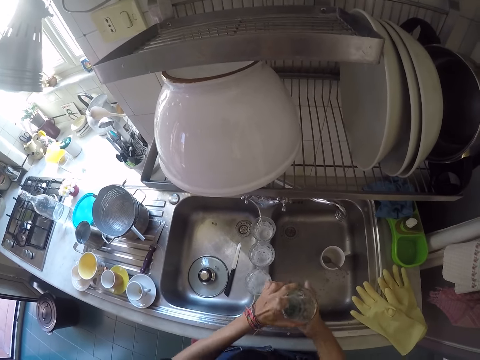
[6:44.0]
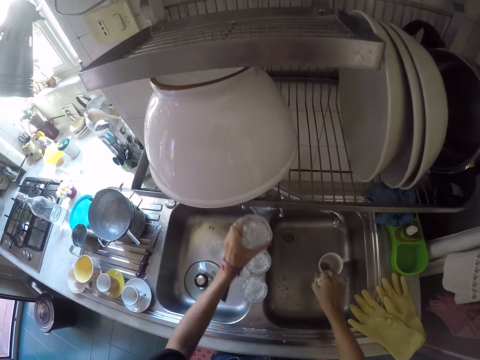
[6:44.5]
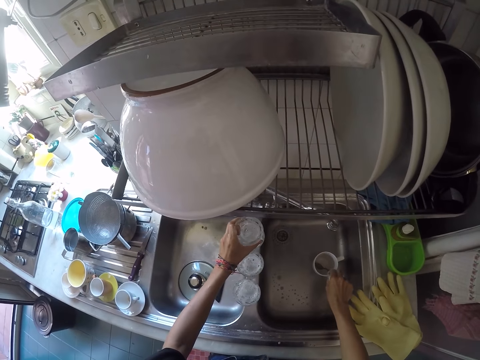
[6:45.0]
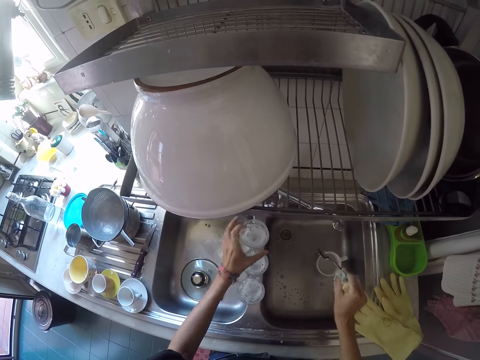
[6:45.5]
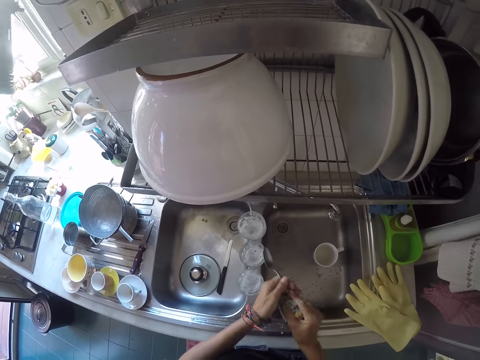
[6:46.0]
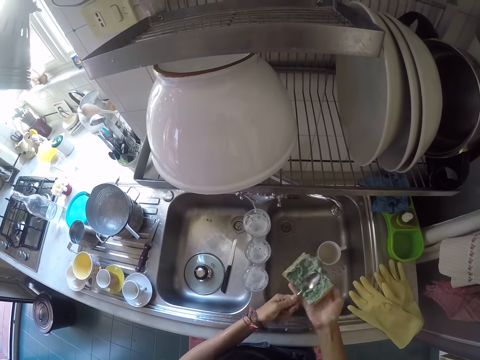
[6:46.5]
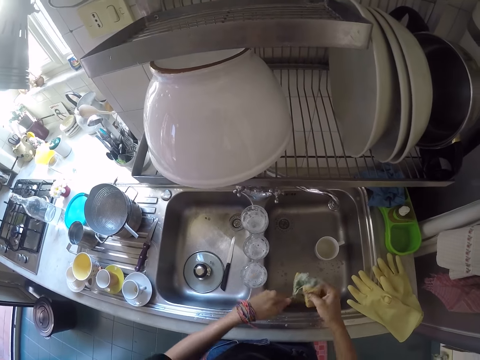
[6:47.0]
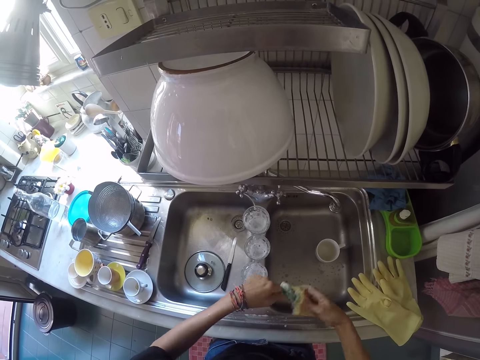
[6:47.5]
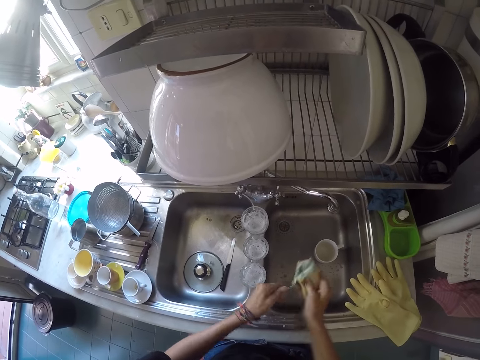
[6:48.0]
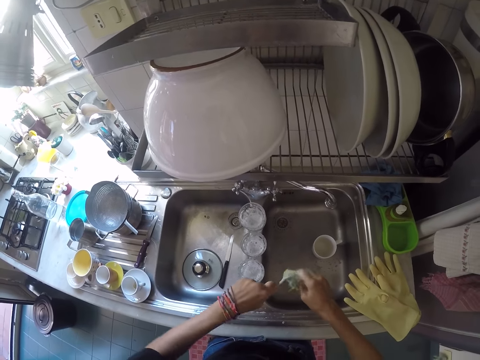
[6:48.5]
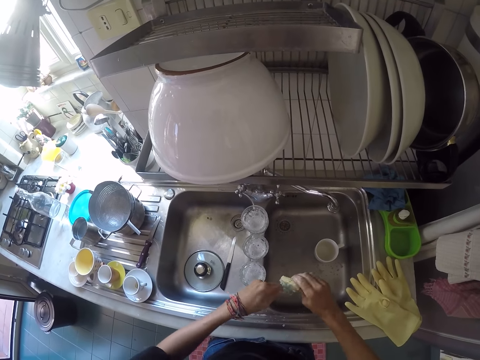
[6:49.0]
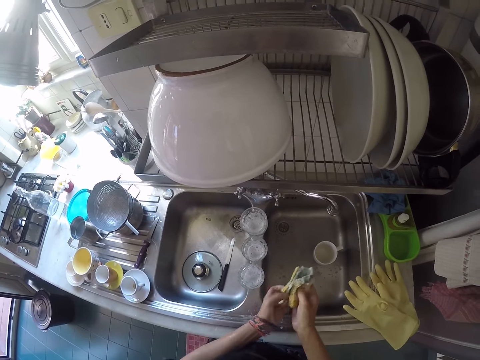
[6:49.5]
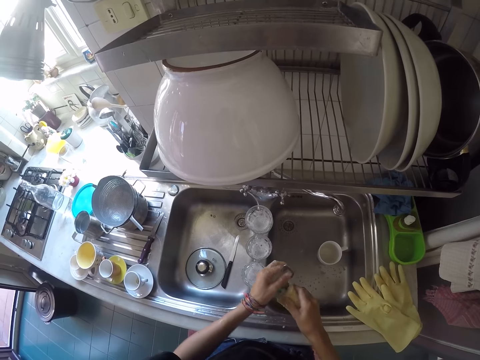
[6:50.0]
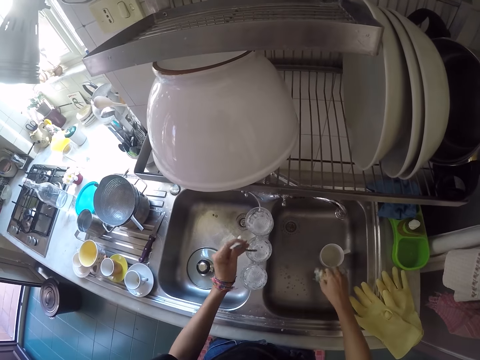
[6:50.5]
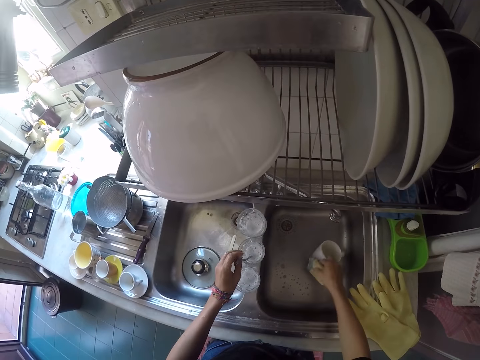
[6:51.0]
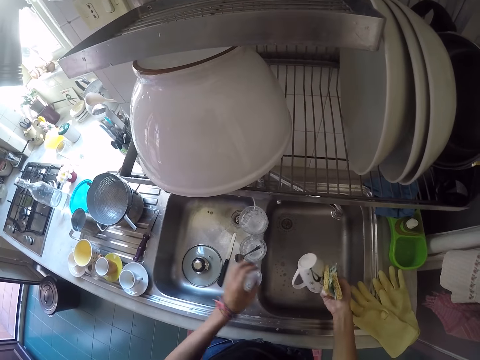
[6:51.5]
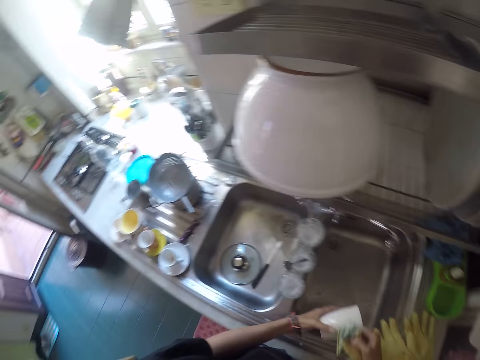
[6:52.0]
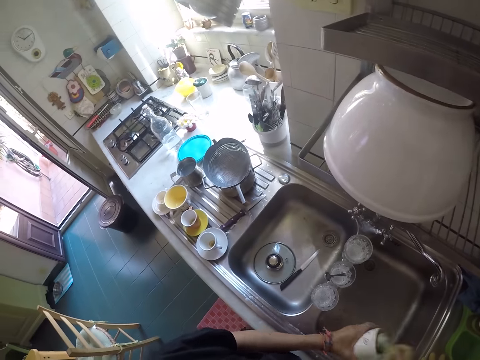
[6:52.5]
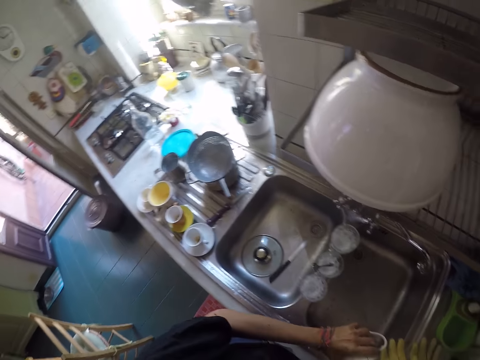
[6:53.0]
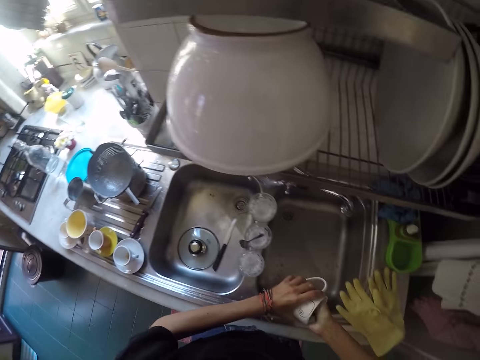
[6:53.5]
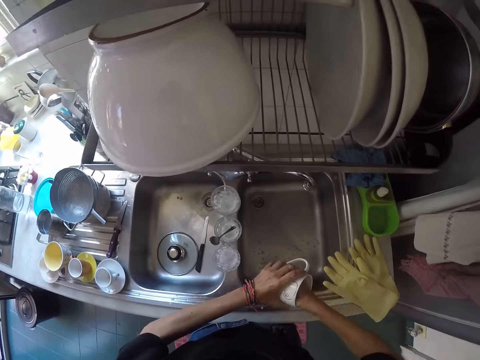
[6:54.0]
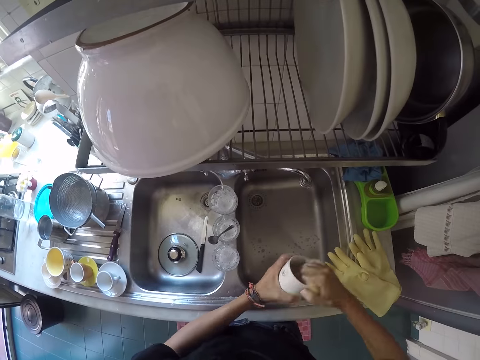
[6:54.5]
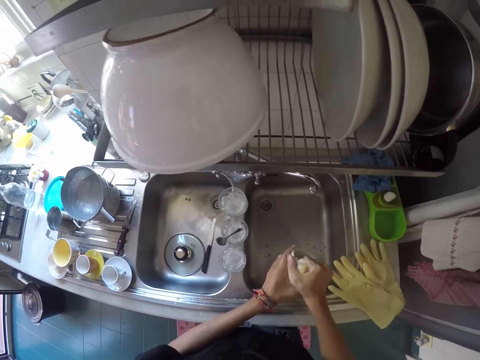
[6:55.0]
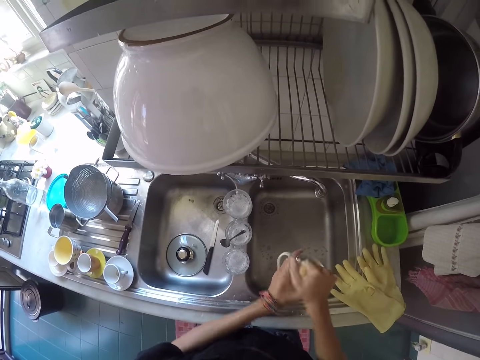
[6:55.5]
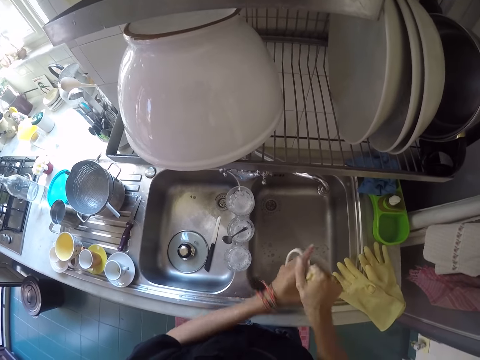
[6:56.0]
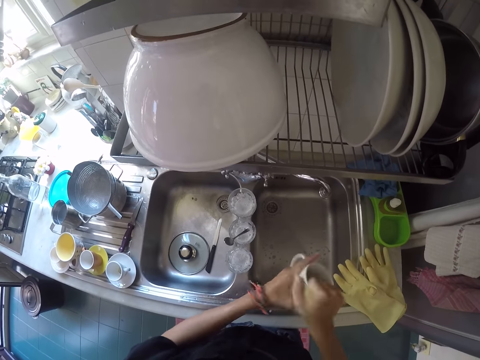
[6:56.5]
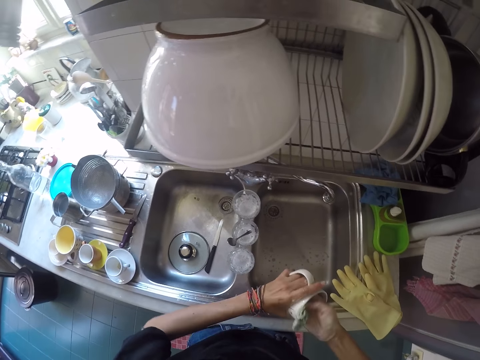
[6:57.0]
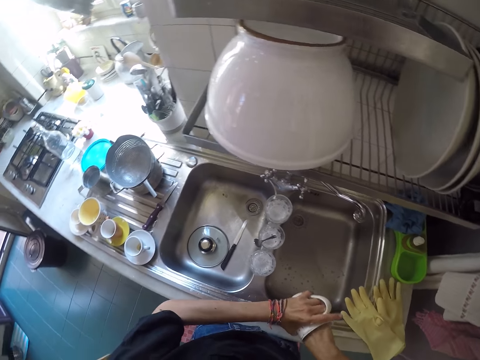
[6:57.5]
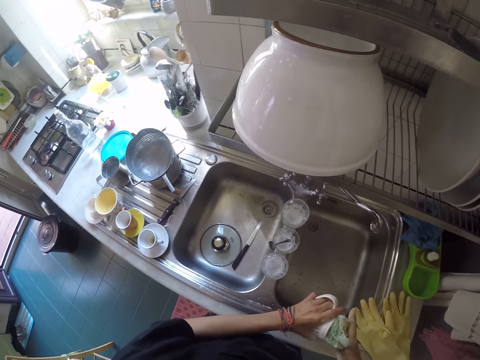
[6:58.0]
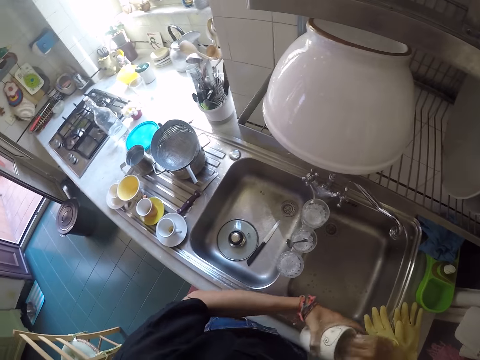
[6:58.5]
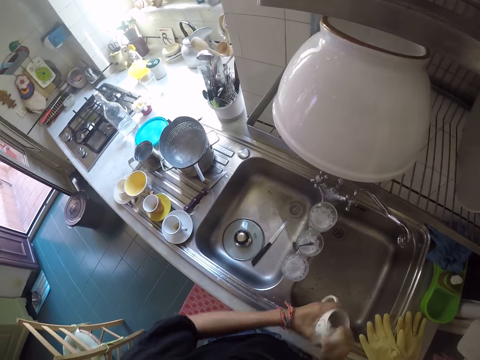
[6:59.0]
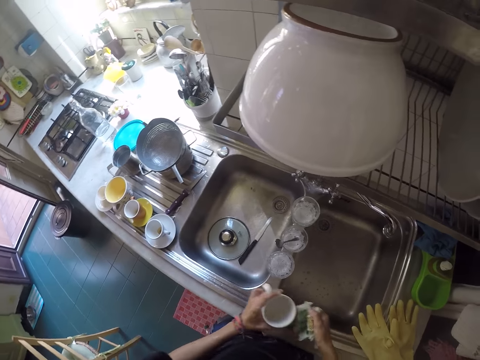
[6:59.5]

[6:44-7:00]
The camera wearer drops the cup on the kitchen sink. They pick a spoon from the kitchen sink. They wash the spoon with the sponge. They drop the spoon in the cup. They pick the mug from the kitchen sink. They wash the mug with the sponge.

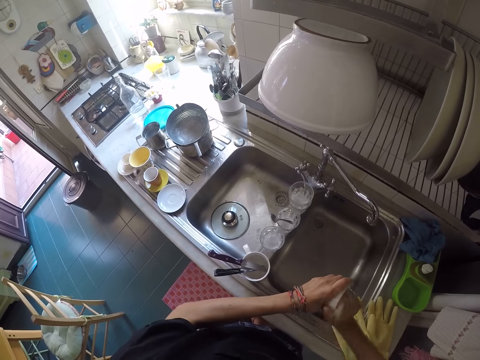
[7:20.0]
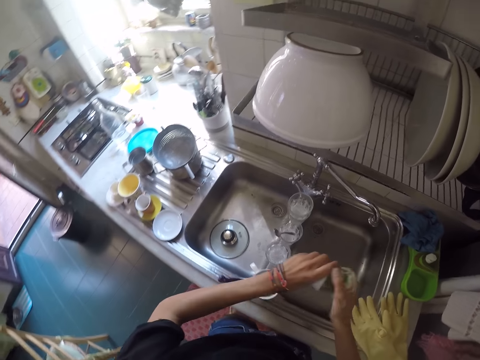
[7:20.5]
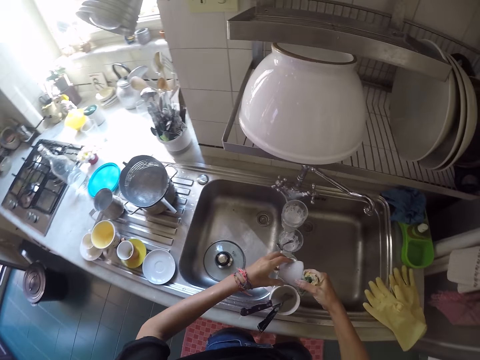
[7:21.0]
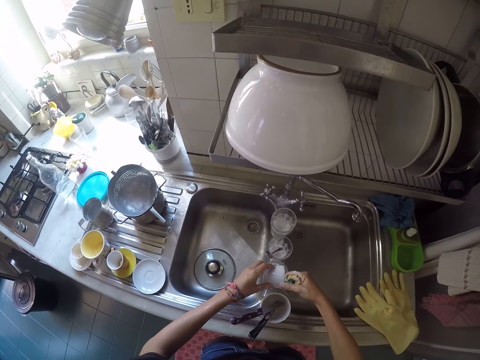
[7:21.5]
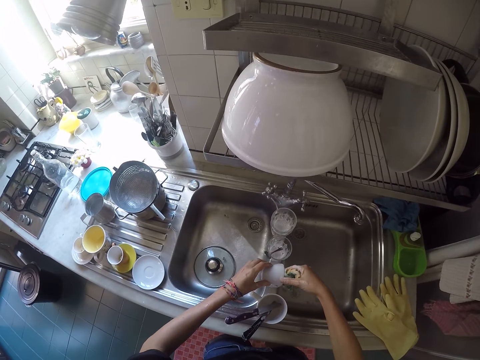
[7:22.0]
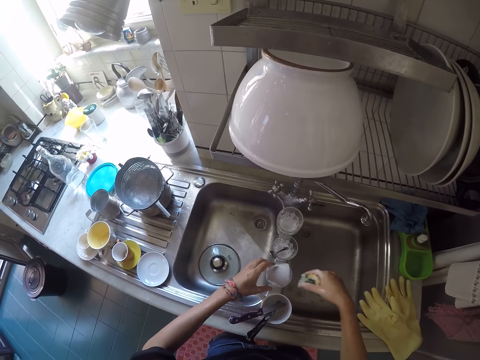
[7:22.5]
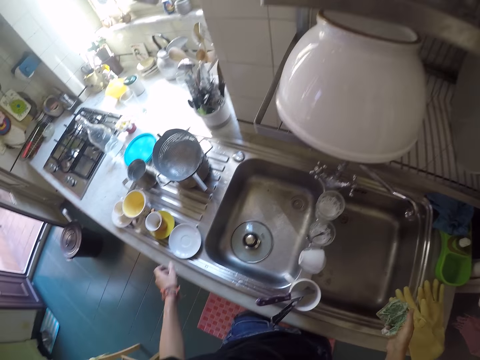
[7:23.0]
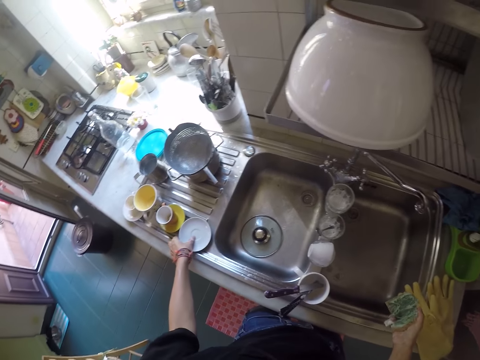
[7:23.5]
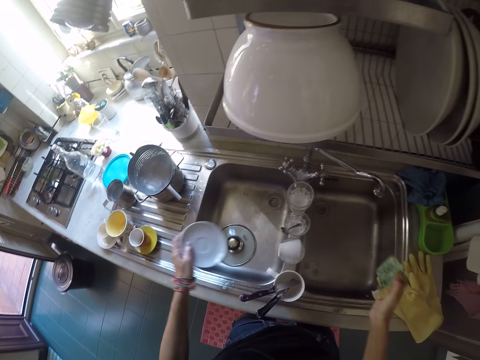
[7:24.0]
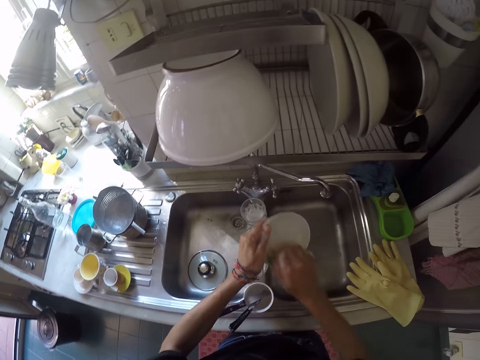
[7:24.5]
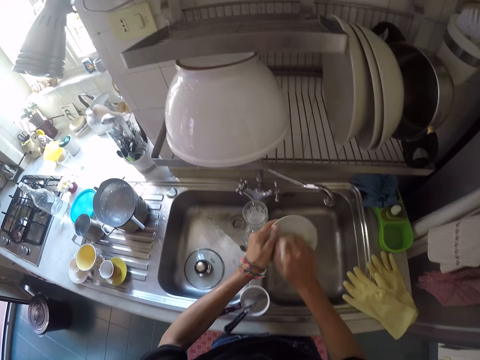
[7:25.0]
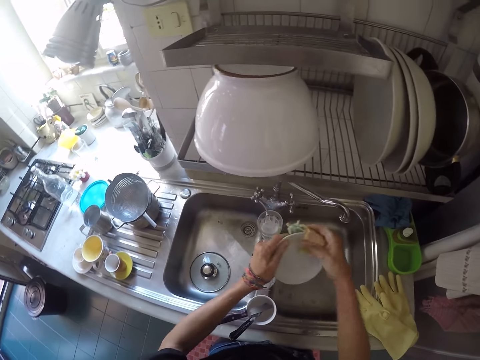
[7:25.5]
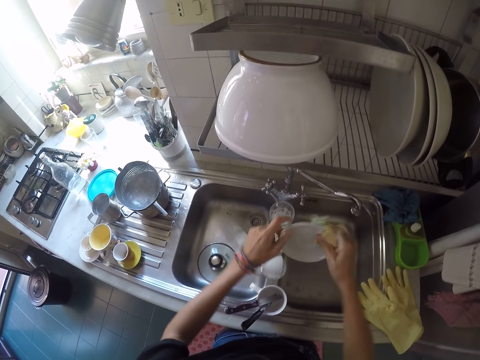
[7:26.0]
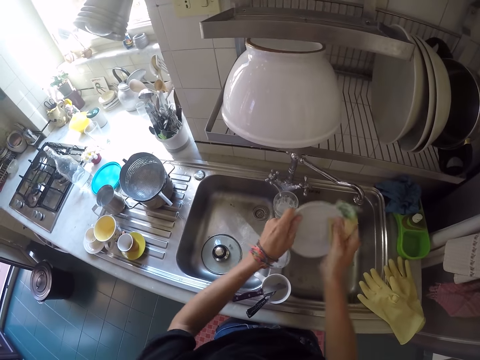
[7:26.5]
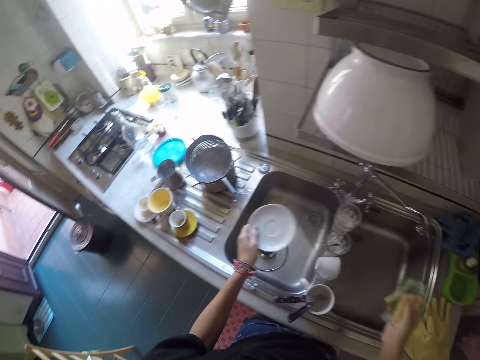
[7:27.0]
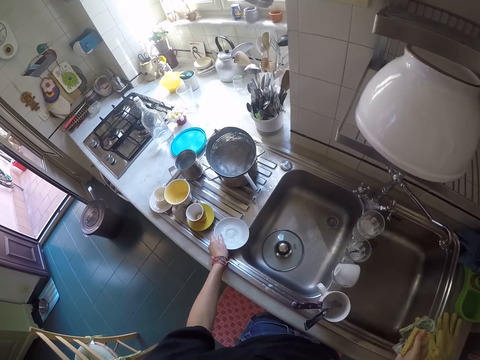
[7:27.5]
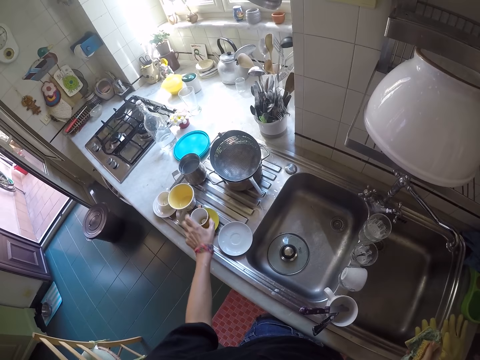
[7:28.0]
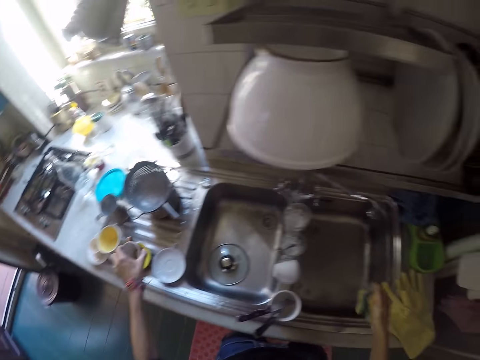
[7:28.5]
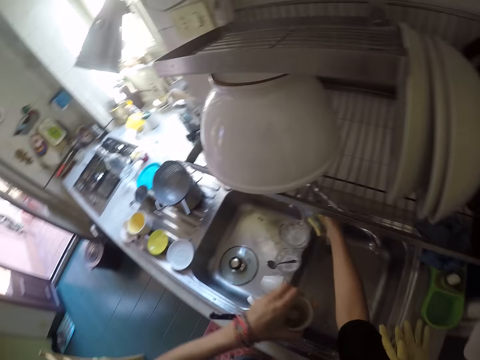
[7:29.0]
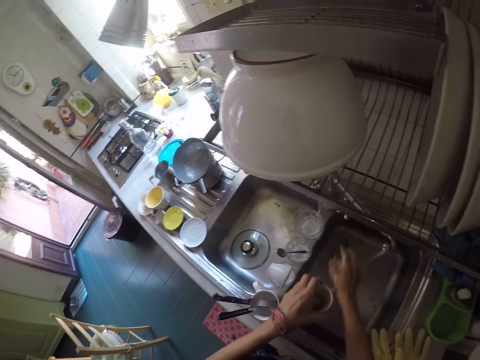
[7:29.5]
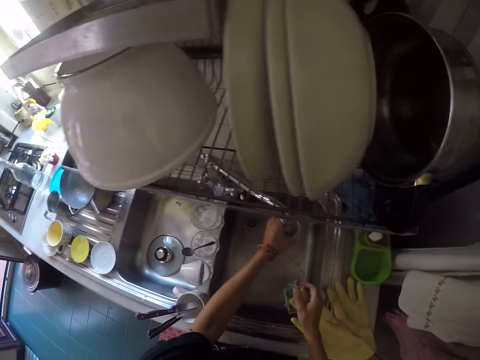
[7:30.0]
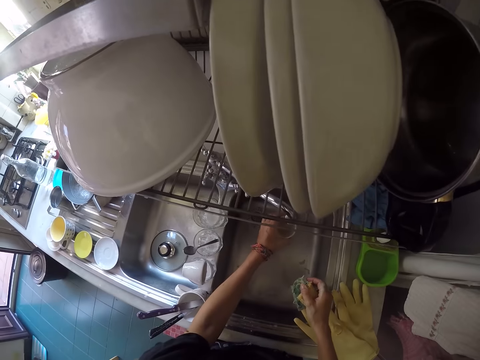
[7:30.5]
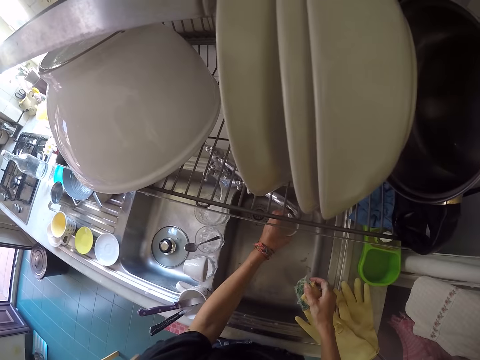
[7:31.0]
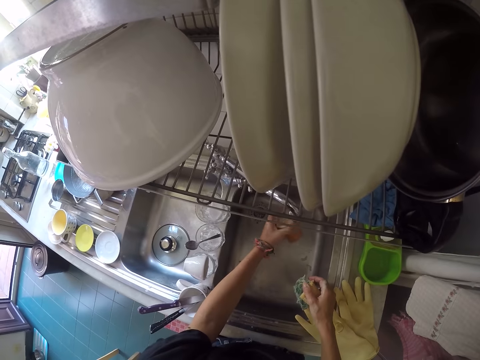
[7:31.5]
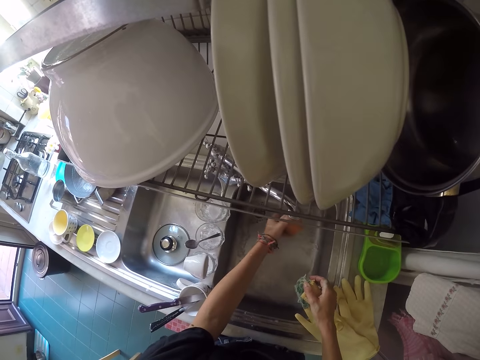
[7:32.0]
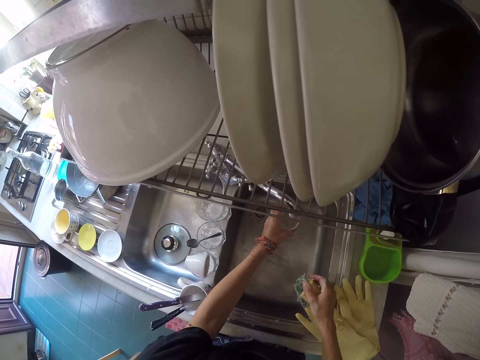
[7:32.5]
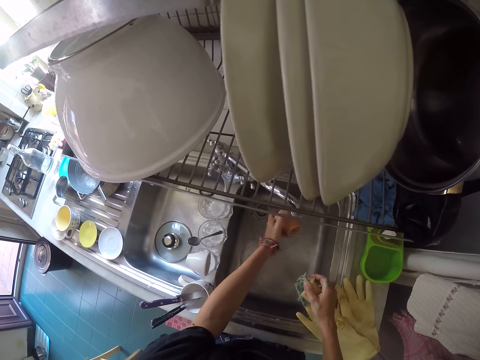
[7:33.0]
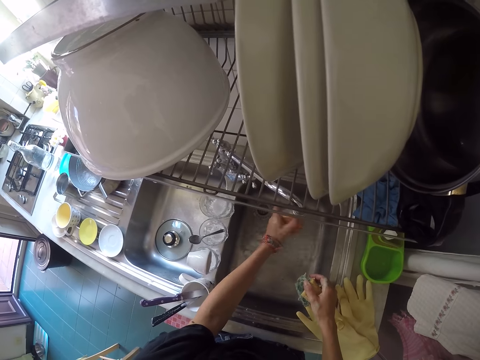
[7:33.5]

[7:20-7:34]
The camera wearer drops the mug on the kitchen sink. He picks up a white colored saucer from the kitchen sink. He washes the white colored saucer with the sponge. He drops the white colored saucer on the kitchen sink. He picks up another mug from the kitchen sink. He opens the tap with his right hand. He rinses the mug with the tap water.
